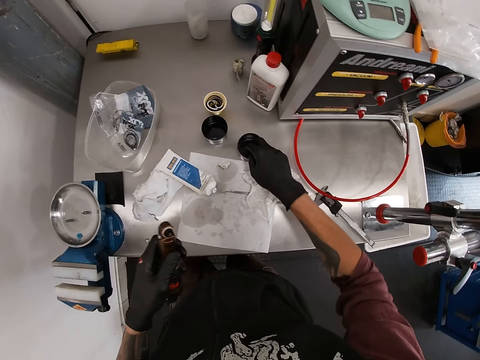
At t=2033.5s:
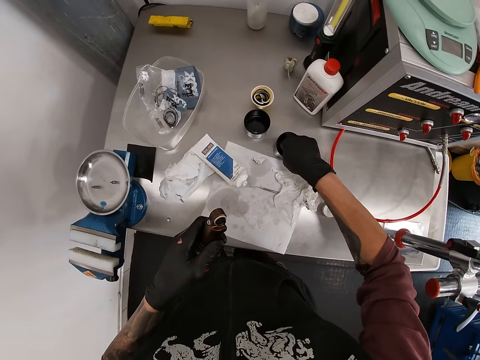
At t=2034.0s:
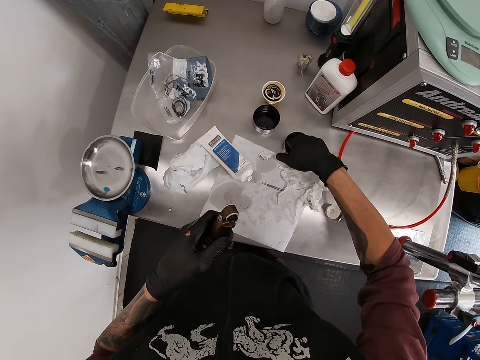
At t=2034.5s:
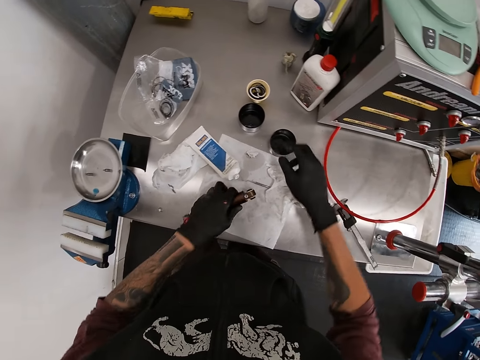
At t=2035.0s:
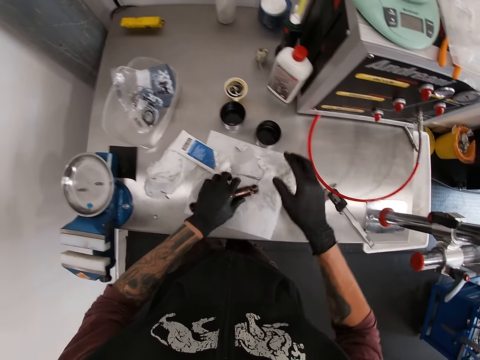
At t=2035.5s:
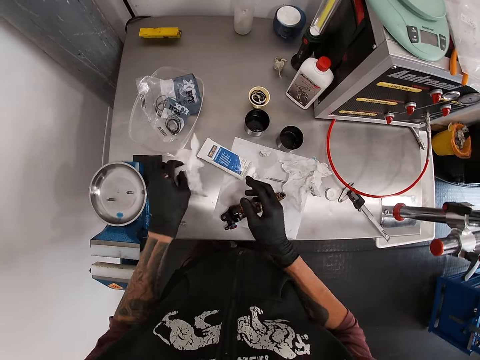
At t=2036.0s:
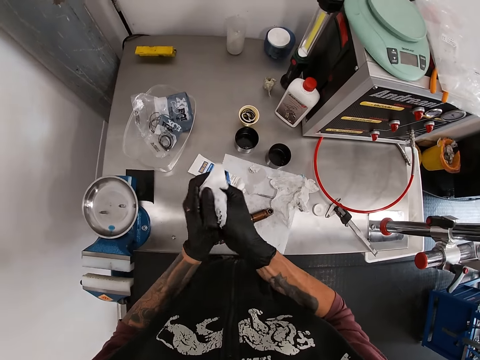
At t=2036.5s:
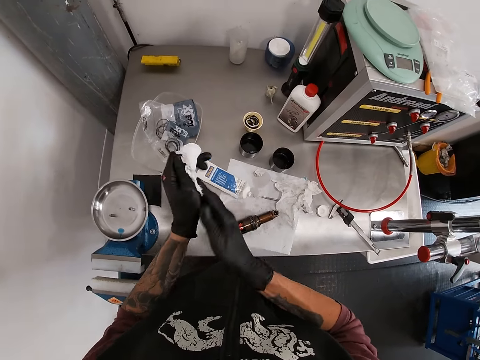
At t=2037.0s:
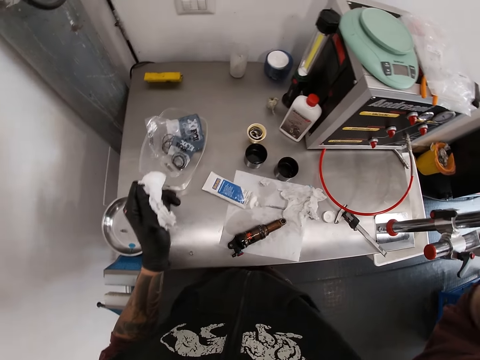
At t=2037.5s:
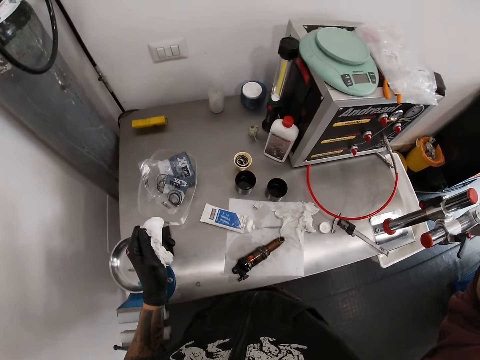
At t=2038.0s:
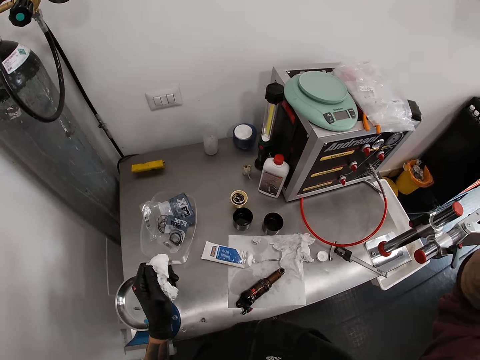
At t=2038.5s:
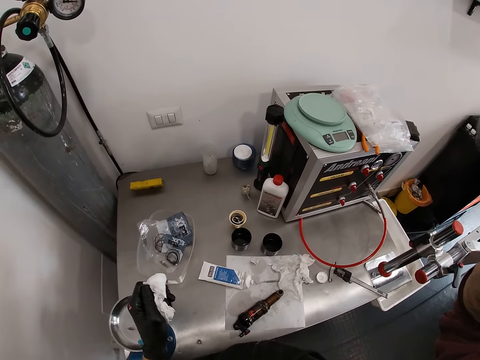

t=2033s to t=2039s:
The camera wearer puts his right hand in the cup on the workstation. He drops the iron on the workstation with his left hand. He picks a tissue from the table with his left hand. He wipes his hands with the tissue. He raises his right hand. He adjusts the camera.
